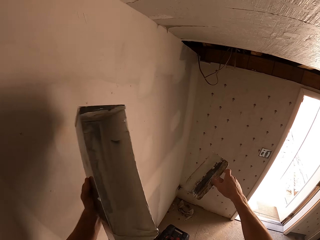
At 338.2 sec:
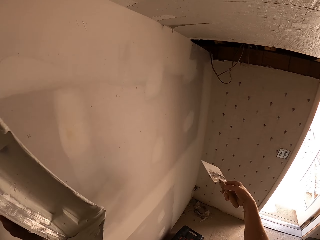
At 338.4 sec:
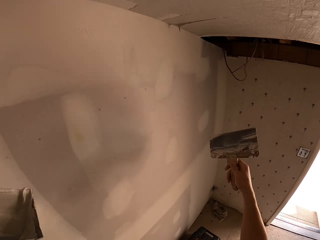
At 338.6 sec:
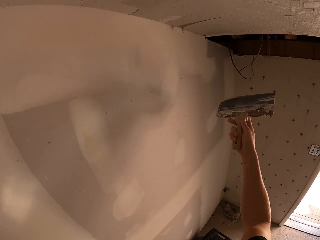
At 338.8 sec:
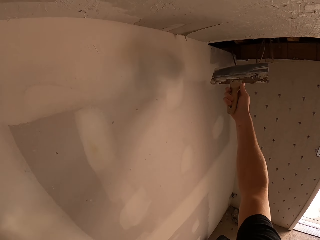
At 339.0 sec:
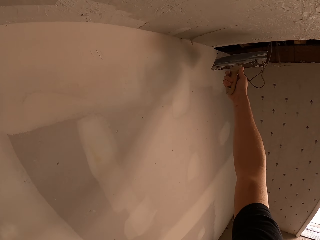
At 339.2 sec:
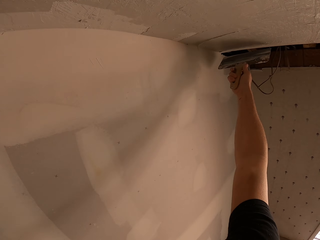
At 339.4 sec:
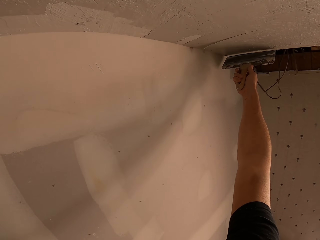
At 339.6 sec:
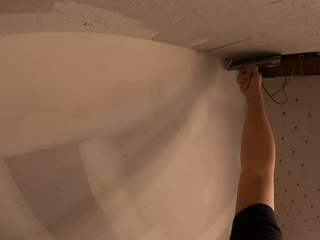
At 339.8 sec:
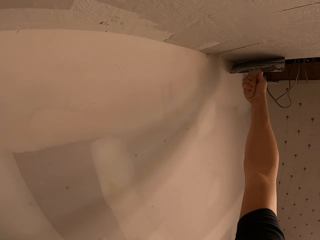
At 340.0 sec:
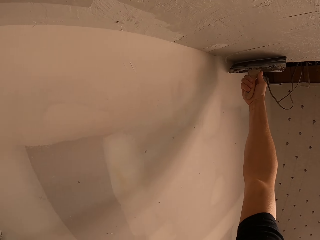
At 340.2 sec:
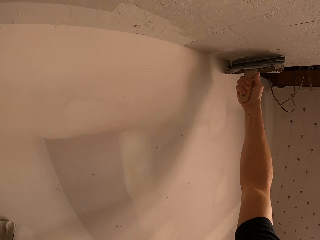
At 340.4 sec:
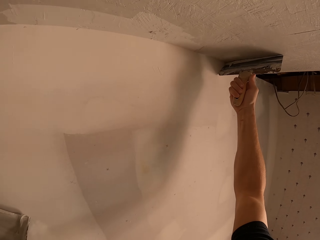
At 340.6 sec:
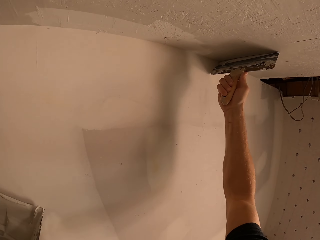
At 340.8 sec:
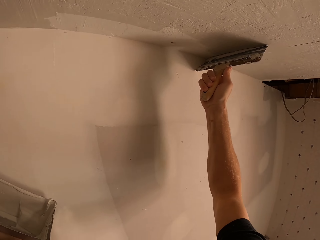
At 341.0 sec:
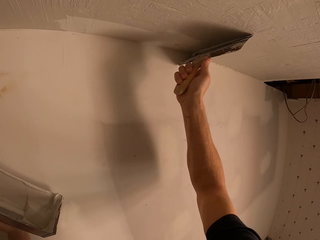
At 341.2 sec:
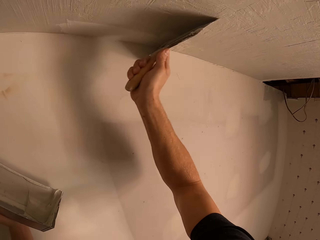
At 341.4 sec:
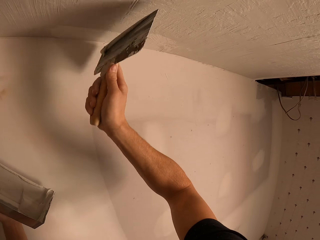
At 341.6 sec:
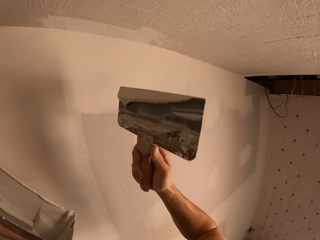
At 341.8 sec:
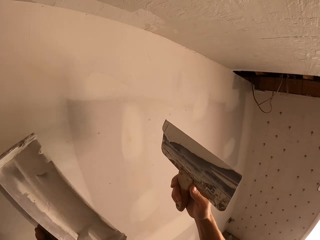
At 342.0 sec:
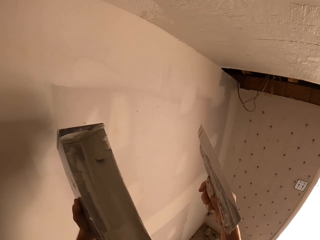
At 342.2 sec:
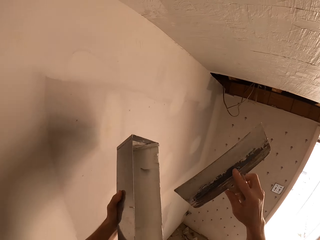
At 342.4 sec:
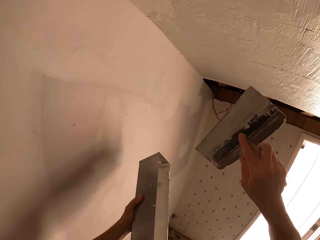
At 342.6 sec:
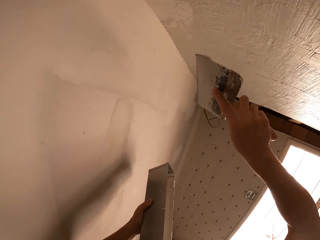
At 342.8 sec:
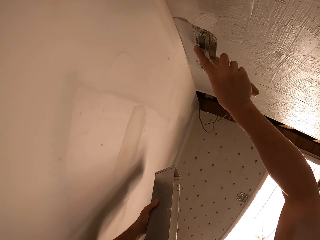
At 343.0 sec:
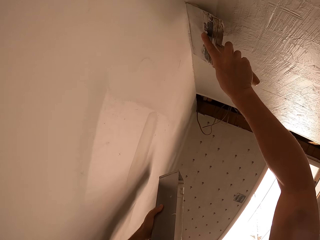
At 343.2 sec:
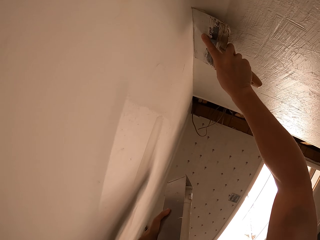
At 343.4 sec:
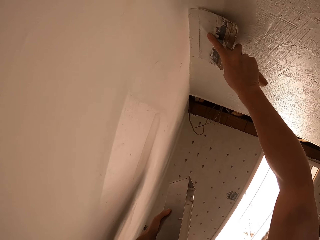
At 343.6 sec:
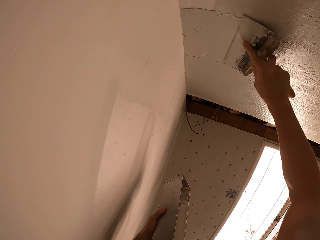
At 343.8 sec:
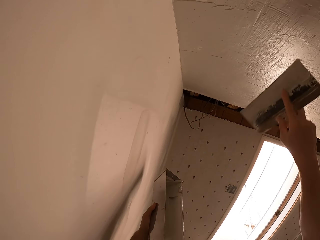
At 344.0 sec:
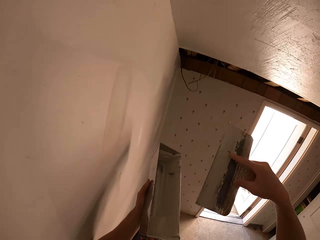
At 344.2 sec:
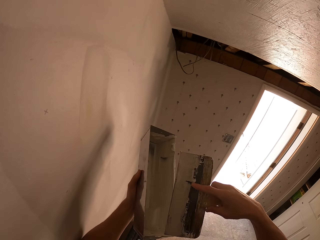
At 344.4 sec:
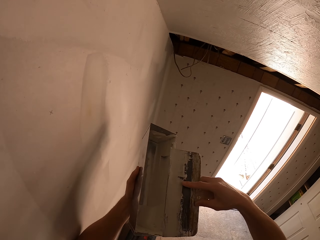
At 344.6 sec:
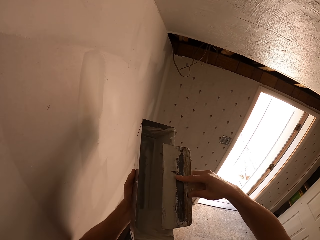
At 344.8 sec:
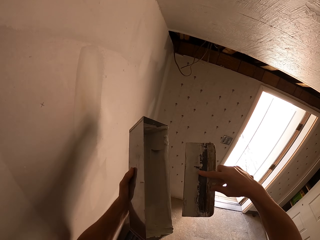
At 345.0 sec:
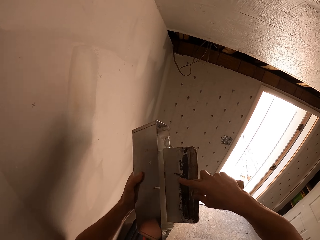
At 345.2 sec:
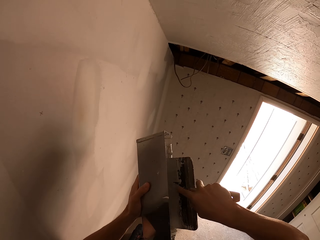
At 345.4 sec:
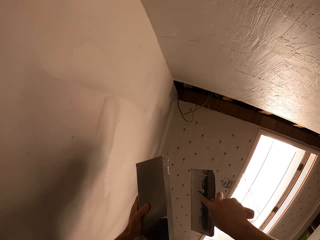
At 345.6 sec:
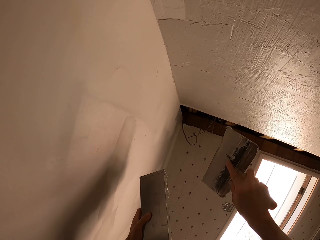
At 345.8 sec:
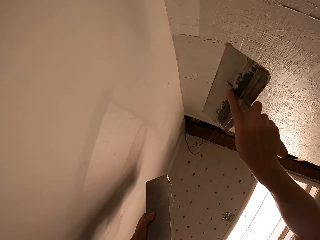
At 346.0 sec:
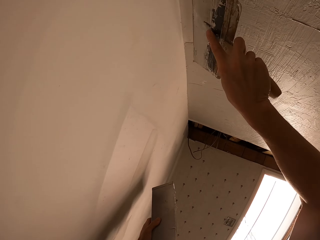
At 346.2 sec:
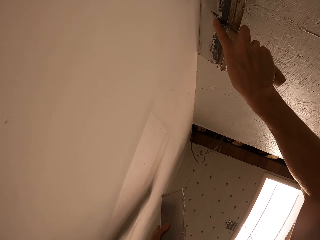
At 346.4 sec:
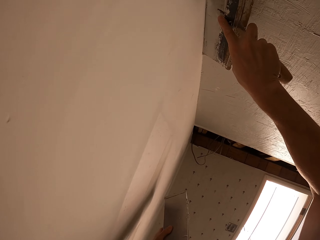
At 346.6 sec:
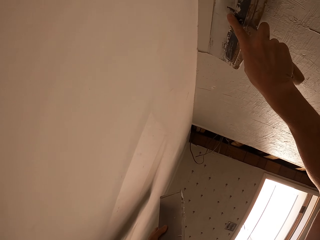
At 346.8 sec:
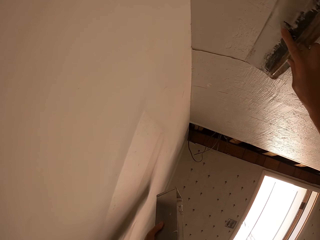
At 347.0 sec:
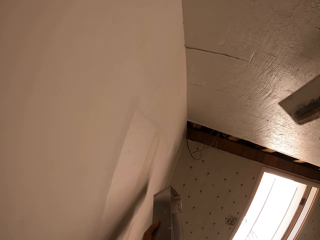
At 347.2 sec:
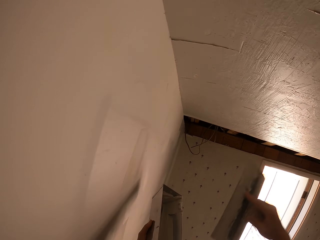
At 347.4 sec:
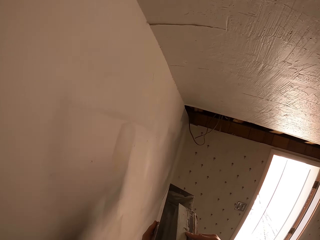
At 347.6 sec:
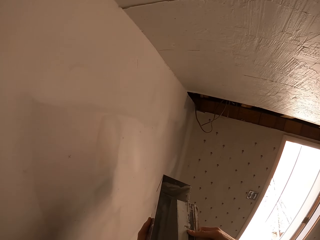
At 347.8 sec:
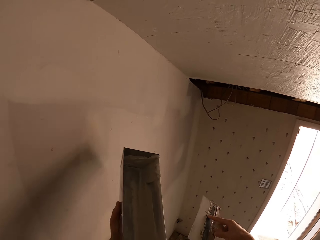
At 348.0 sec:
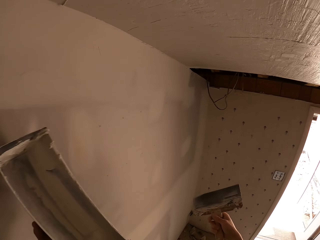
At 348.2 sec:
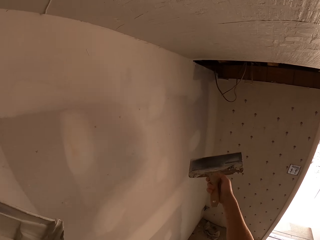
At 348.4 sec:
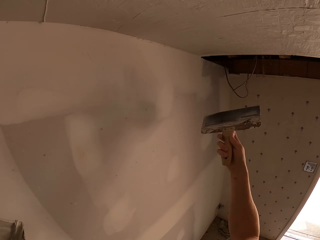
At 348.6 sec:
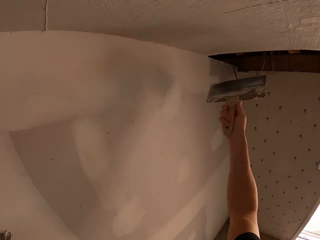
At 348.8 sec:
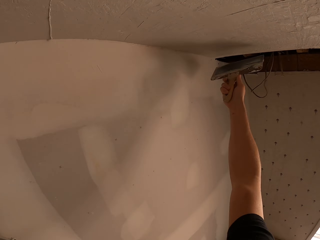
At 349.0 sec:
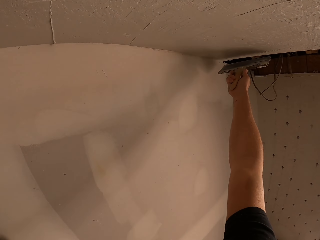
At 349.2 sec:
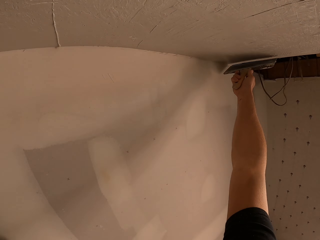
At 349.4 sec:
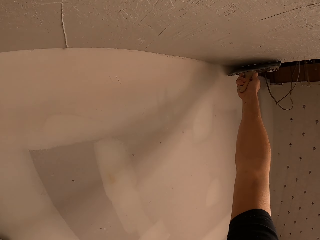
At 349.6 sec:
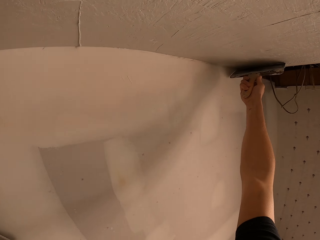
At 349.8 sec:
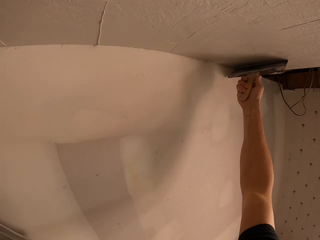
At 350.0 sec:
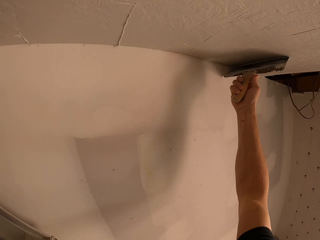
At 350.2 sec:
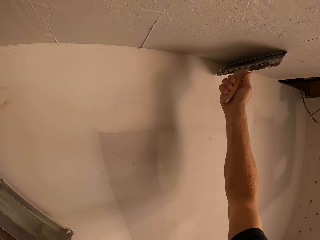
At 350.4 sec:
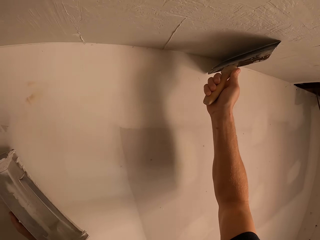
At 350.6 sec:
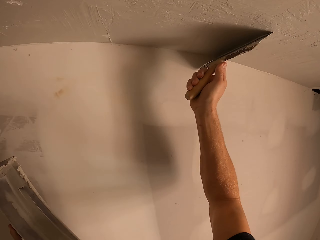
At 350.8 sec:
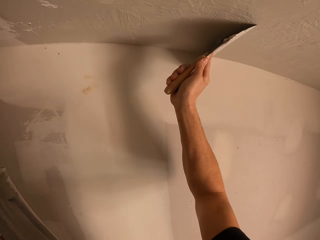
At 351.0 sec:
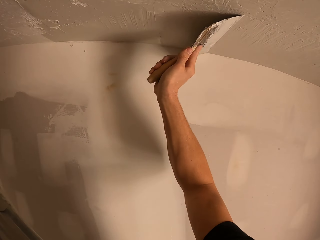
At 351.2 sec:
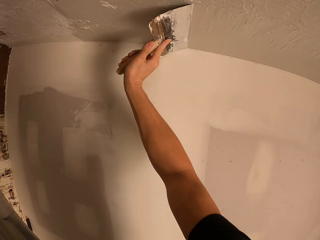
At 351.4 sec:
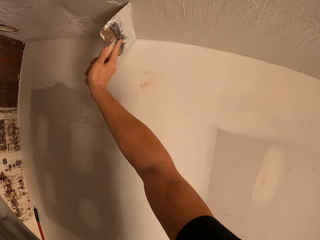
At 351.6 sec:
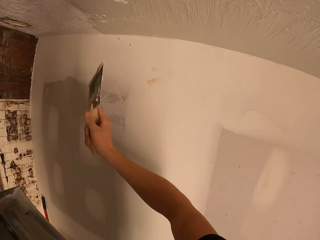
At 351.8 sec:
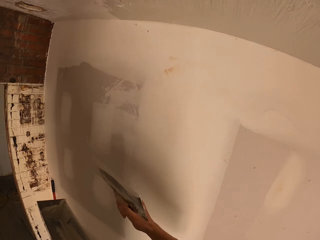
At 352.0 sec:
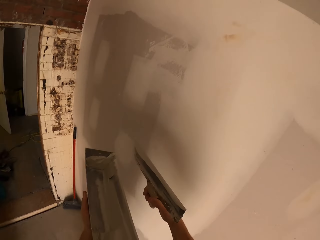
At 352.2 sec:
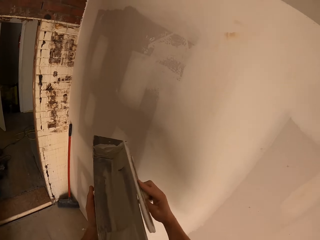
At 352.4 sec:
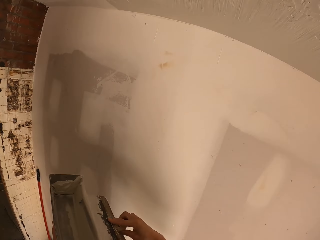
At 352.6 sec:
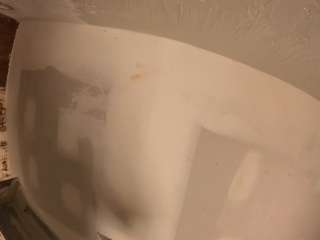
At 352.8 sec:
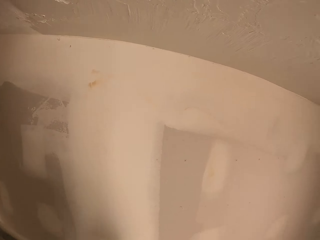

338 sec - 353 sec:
The camera wearer wipes the brush on a container. They paint a wall. They wipe the brush on the container. They paint the wall with the paint brush. They wipe the brush on the container. They paint the wall.

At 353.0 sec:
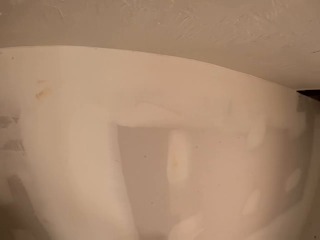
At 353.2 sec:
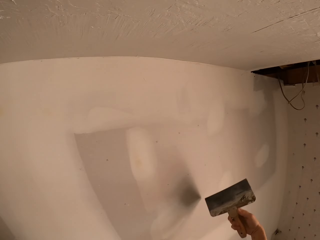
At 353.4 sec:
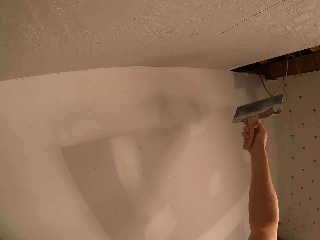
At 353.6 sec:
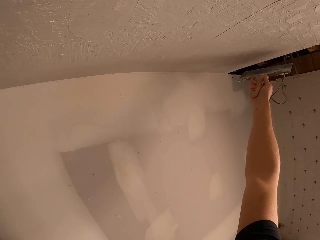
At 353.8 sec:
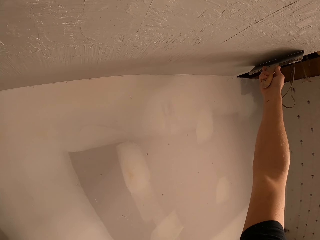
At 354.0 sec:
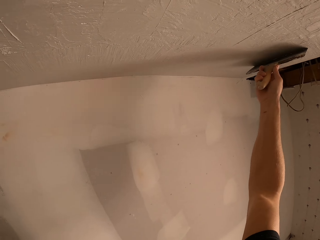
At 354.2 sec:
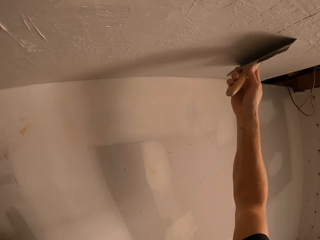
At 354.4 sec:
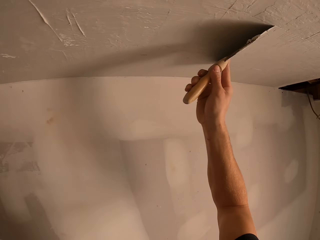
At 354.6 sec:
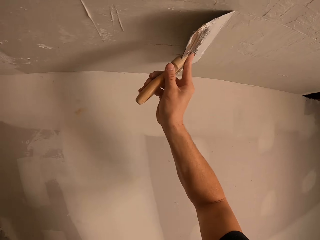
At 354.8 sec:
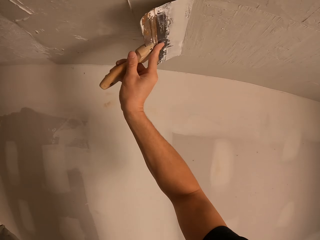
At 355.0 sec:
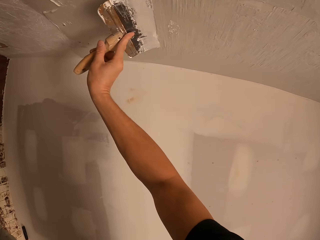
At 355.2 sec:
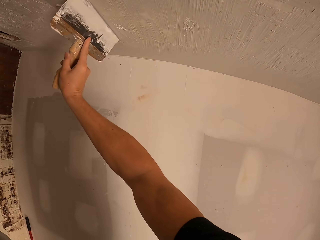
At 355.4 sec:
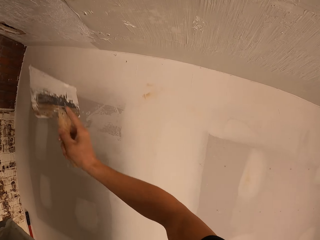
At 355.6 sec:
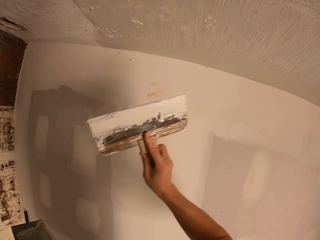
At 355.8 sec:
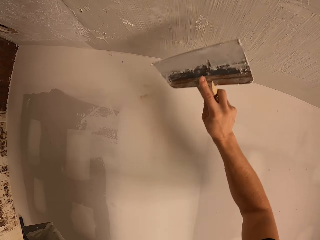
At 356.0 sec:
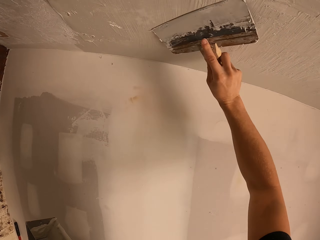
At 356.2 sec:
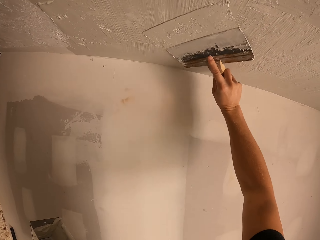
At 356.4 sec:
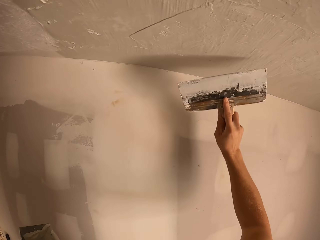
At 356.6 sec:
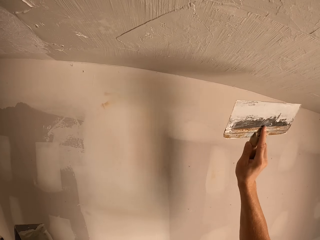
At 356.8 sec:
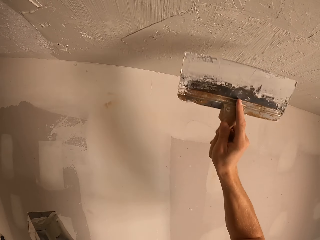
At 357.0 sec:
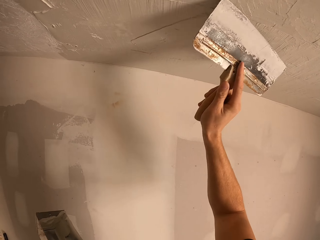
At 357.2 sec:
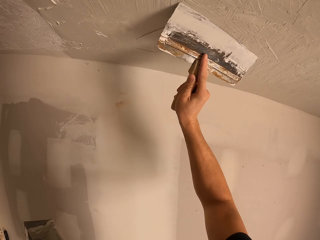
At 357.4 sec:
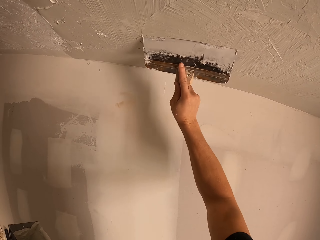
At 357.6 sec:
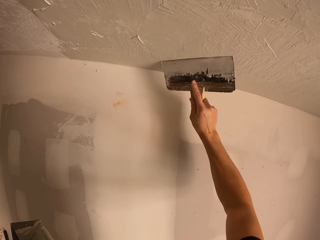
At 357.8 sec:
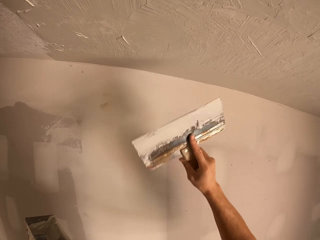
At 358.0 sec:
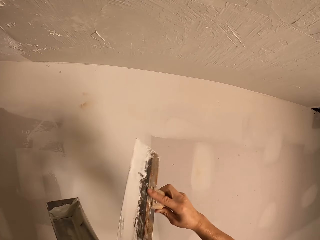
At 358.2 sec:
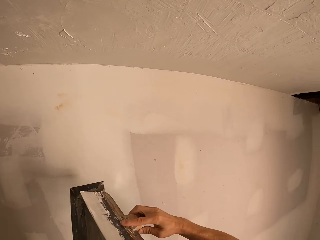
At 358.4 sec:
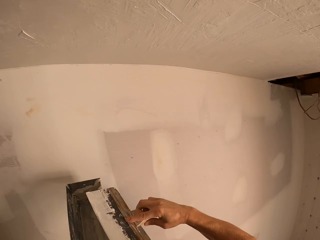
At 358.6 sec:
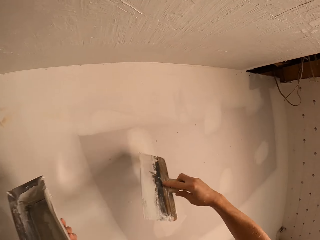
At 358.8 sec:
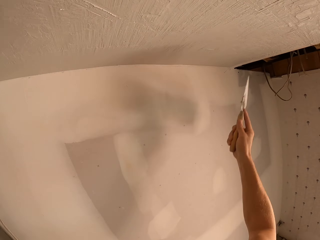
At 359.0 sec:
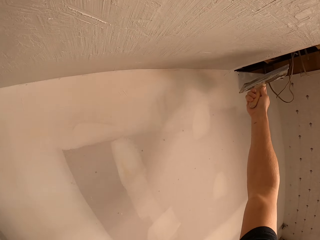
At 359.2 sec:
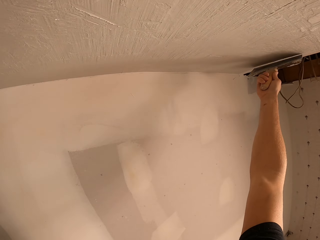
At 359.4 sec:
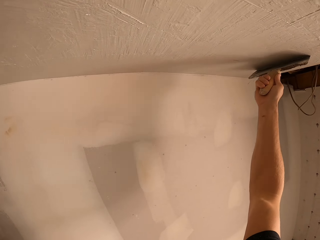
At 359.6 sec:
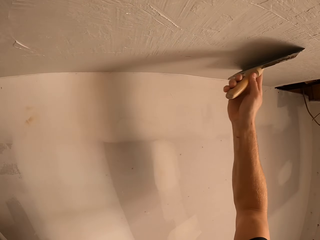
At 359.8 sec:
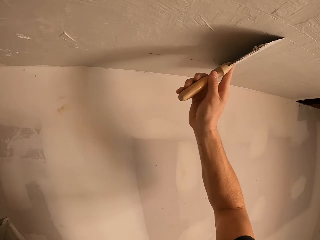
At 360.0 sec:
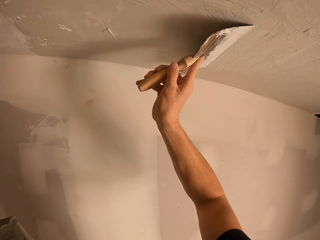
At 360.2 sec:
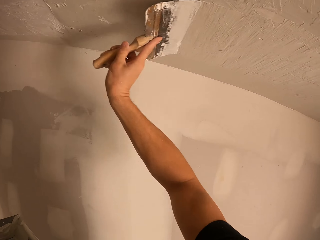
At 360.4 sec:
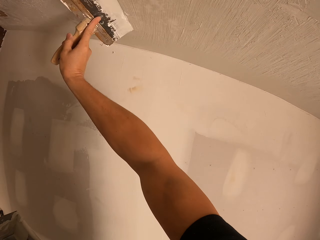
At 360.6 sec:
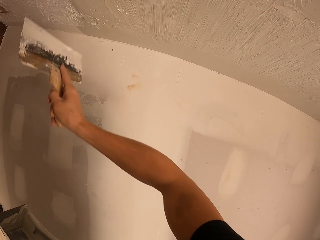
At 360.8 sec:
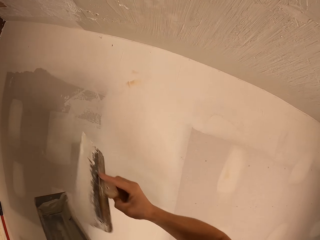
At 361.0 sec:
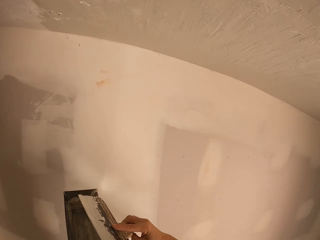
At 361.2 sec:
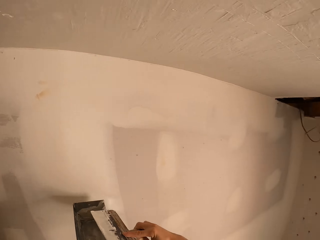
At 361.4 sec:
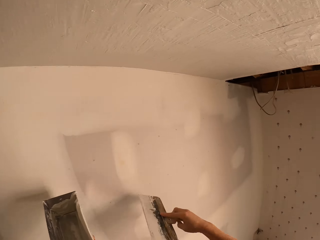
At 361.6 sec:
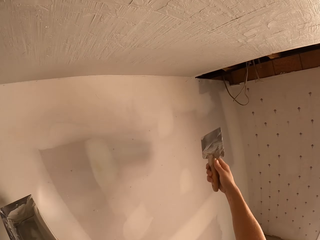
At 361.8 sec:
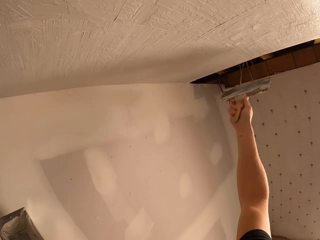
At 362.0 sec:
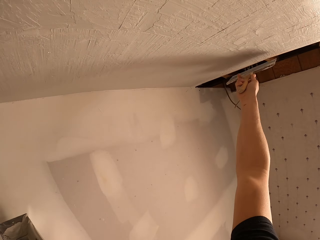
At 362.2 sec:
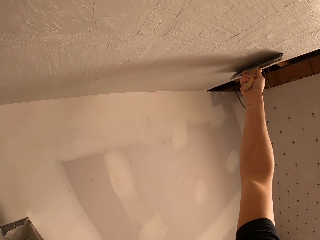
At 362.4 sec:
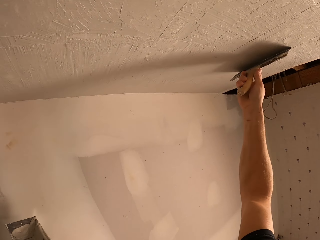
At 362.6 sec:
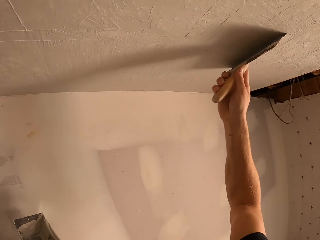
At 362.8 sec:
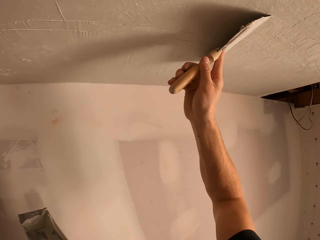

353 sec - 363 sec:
The camera wearer wipes the brush on a container. They paint a wall. They wipe the brush on the container. They paint the wall.
